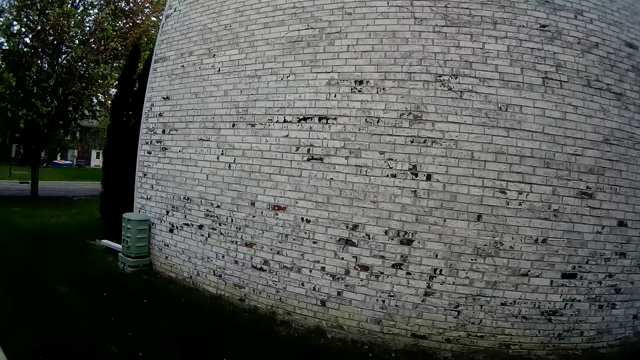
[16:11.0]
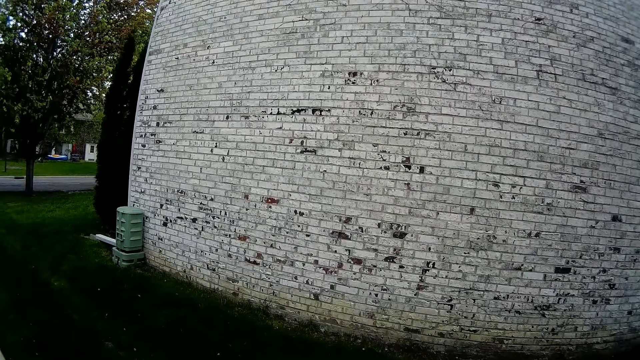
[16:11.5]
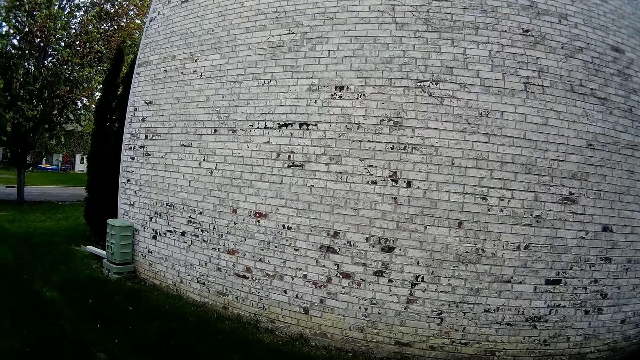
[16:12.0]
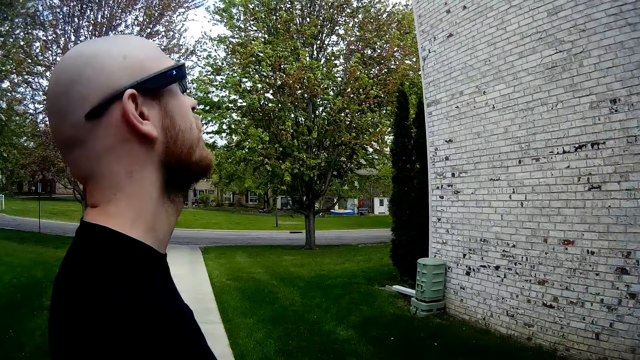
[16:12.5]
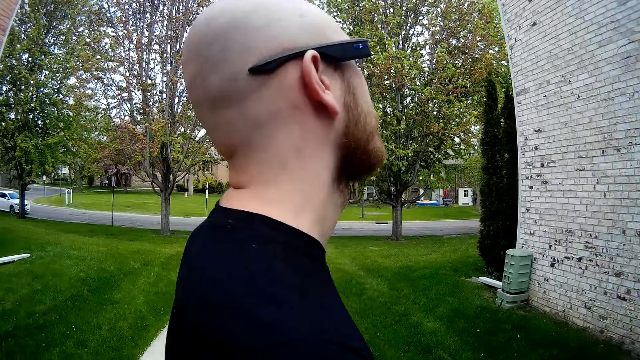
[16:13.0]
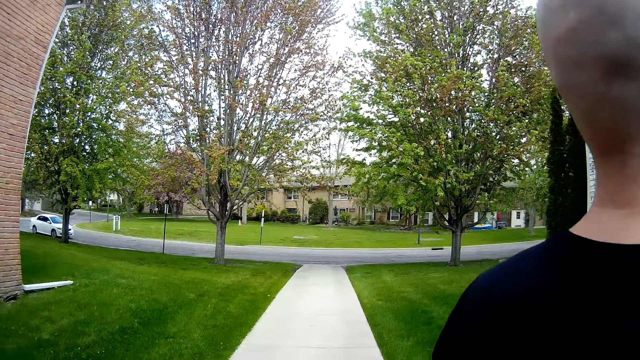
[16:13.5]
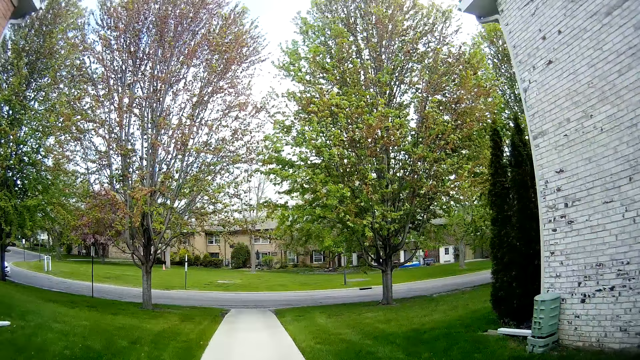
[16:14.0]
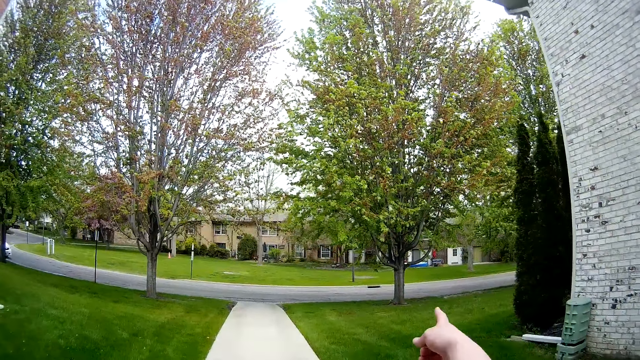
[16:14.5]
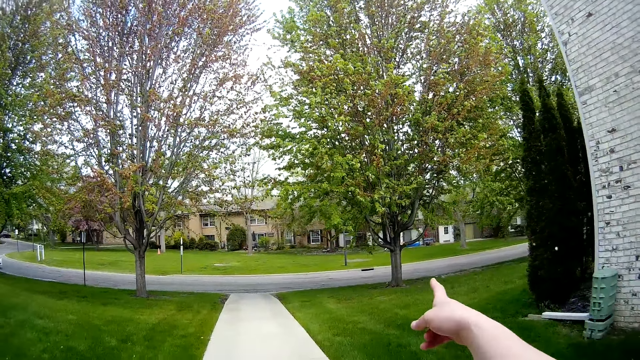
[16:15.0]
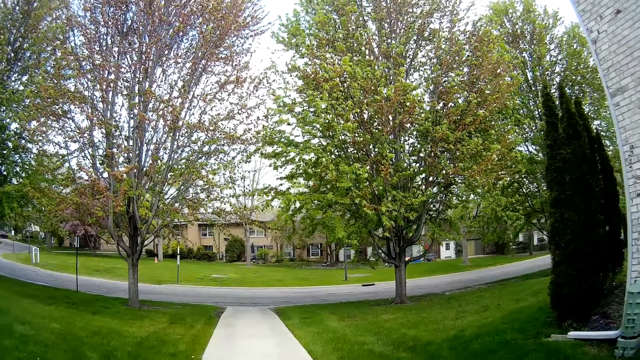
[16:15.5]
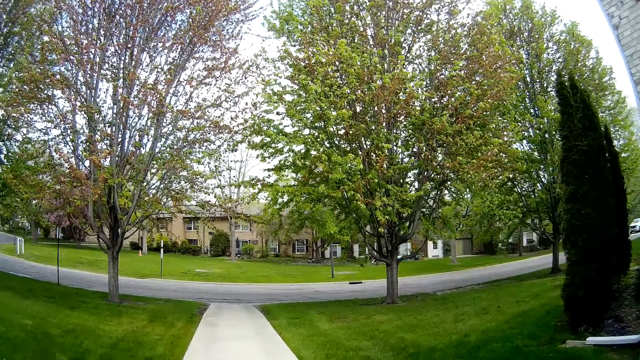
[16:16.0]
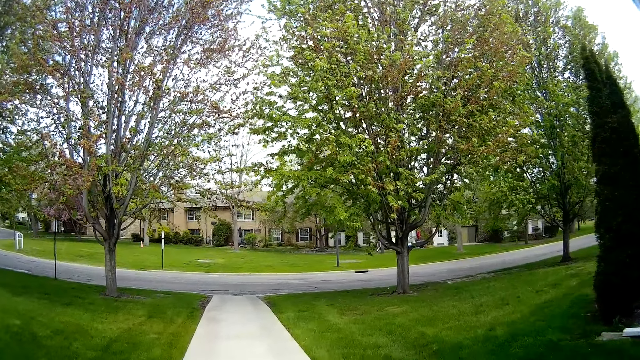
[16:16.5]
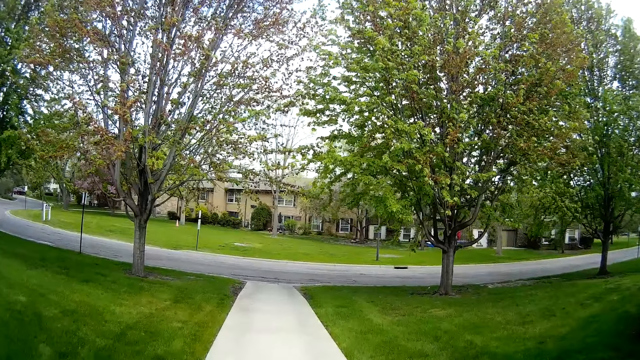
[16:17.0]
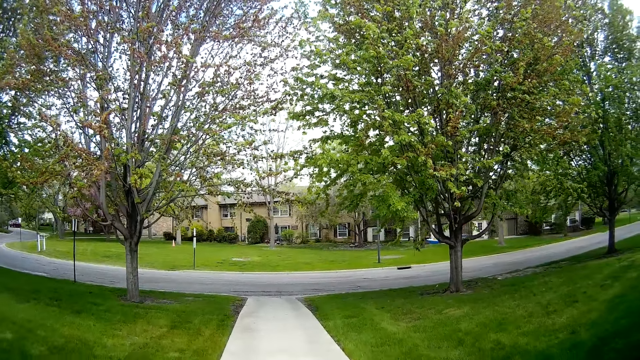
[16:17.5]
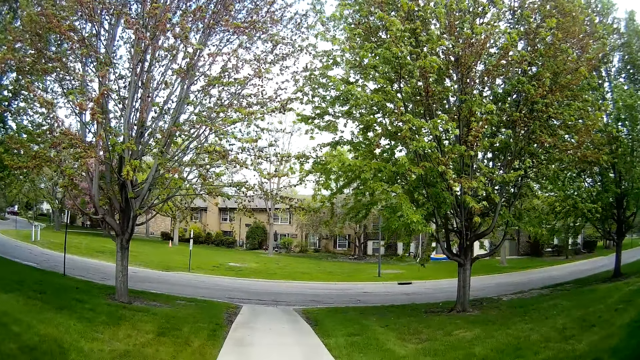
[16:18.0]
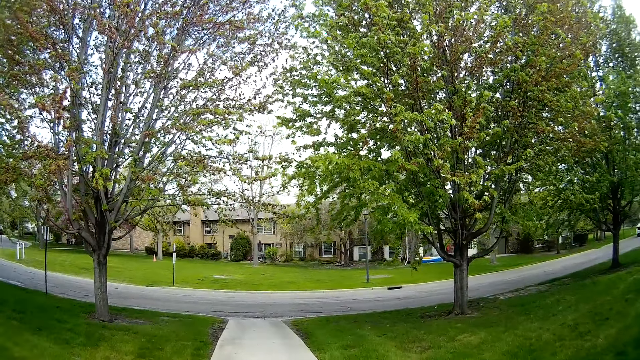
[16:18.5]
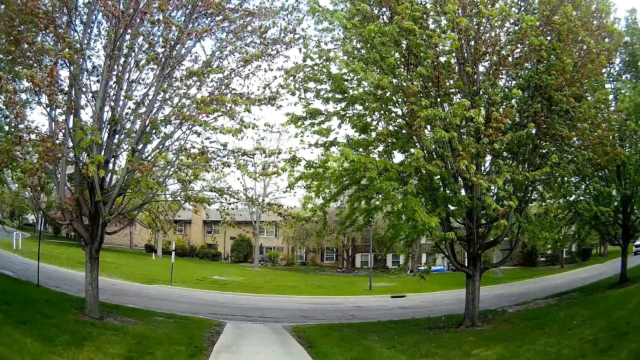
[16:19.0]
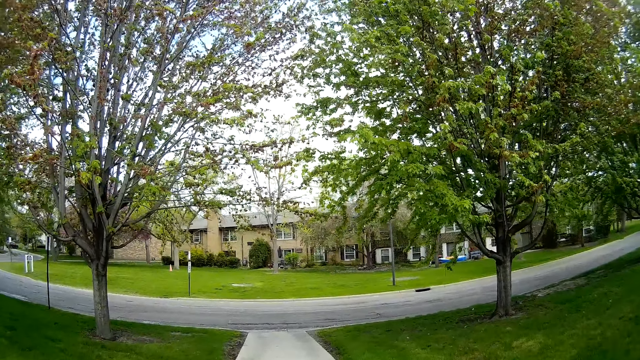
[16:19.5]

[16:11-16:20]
The camera wearer looks around. They point at the other side of the wall.

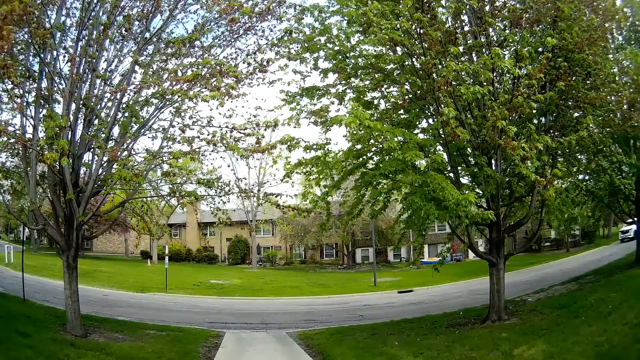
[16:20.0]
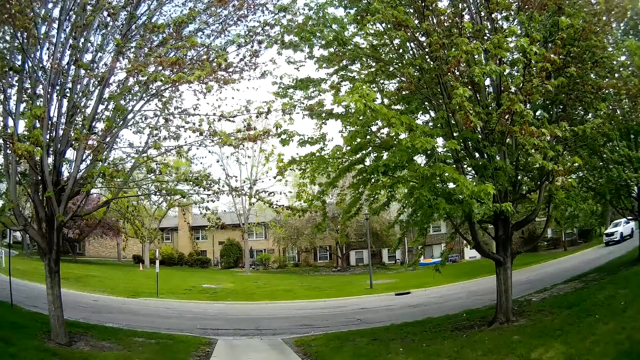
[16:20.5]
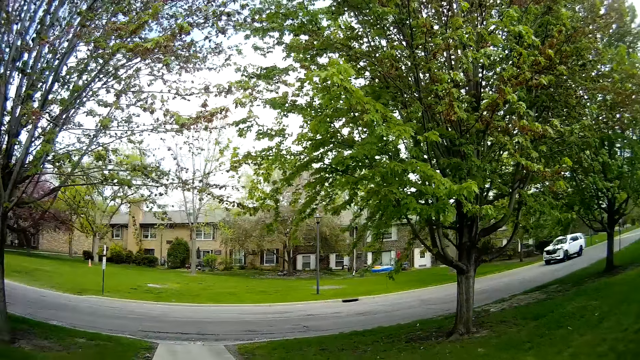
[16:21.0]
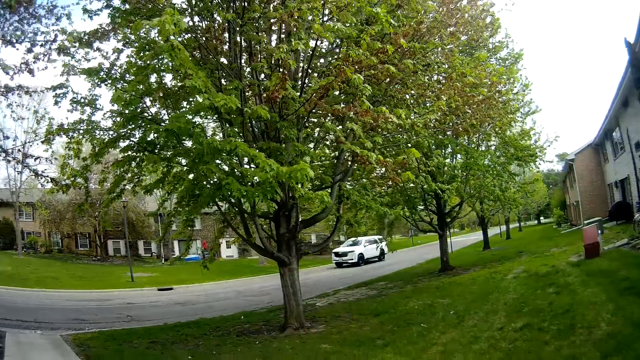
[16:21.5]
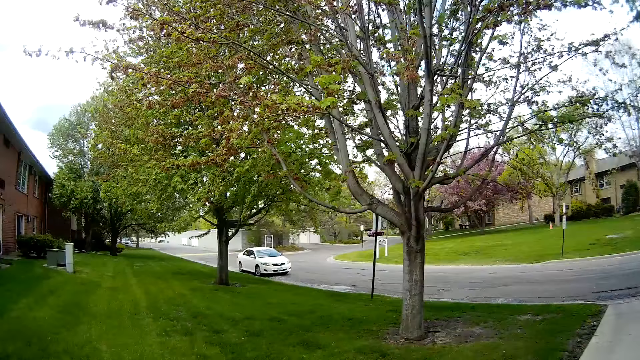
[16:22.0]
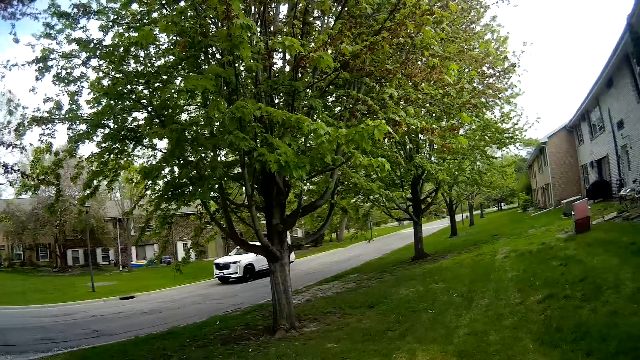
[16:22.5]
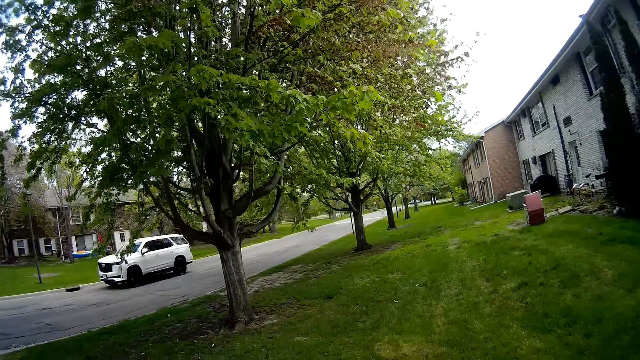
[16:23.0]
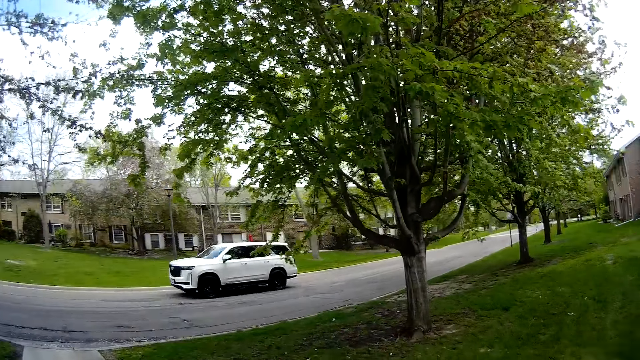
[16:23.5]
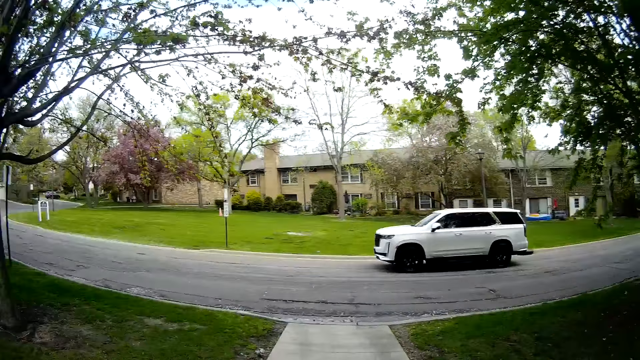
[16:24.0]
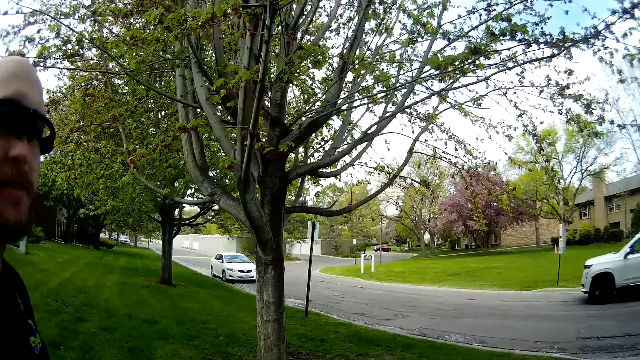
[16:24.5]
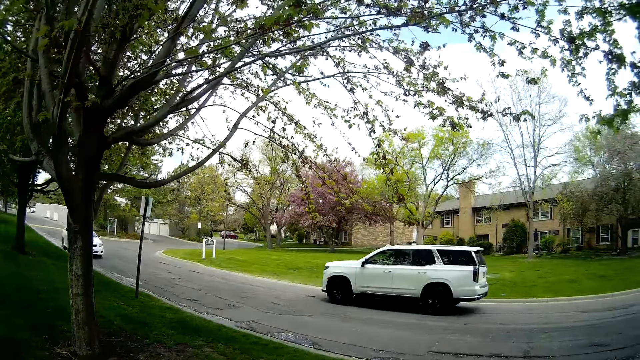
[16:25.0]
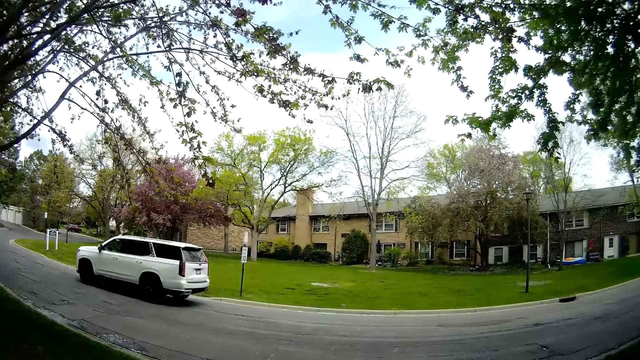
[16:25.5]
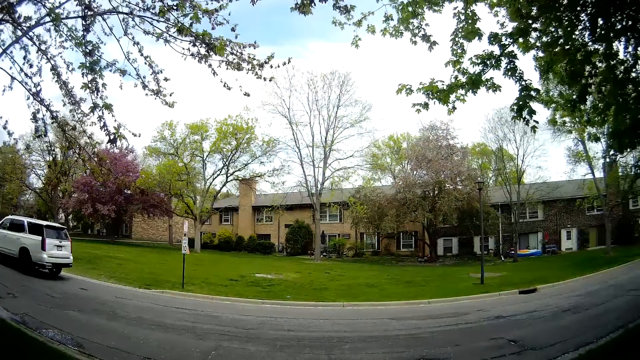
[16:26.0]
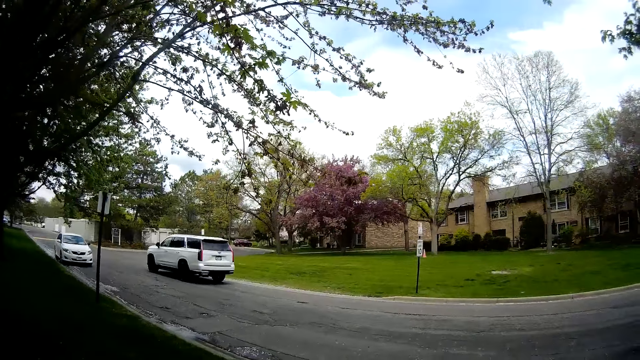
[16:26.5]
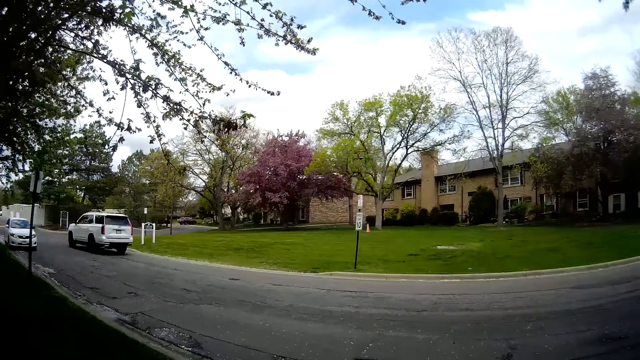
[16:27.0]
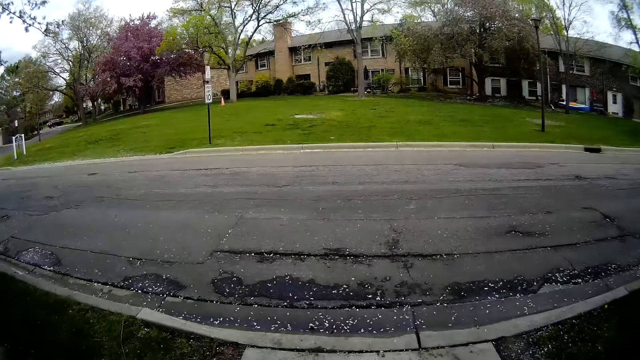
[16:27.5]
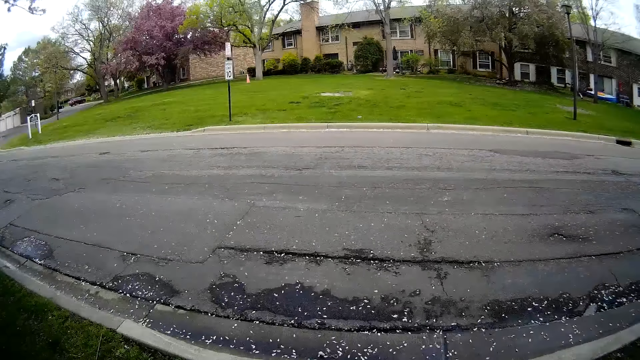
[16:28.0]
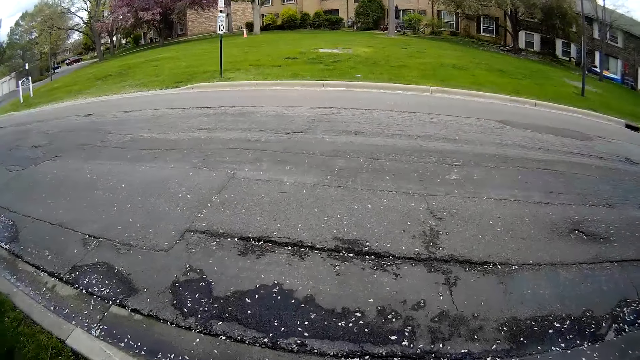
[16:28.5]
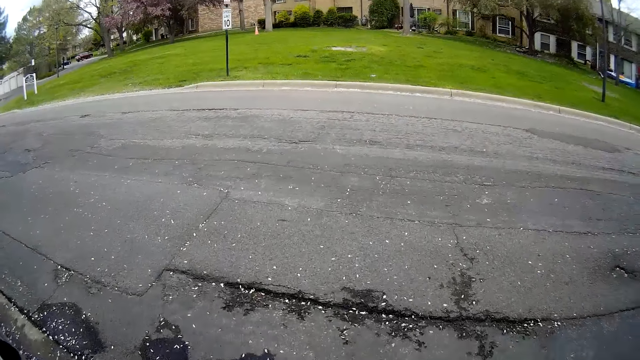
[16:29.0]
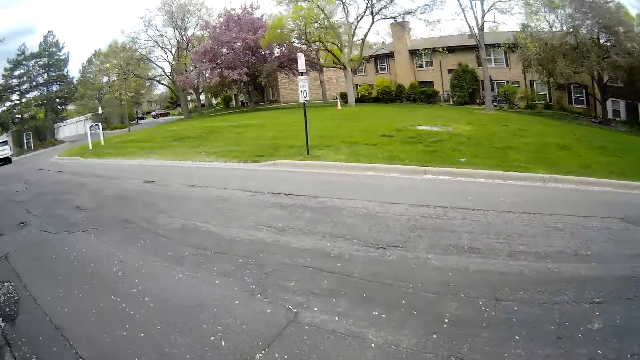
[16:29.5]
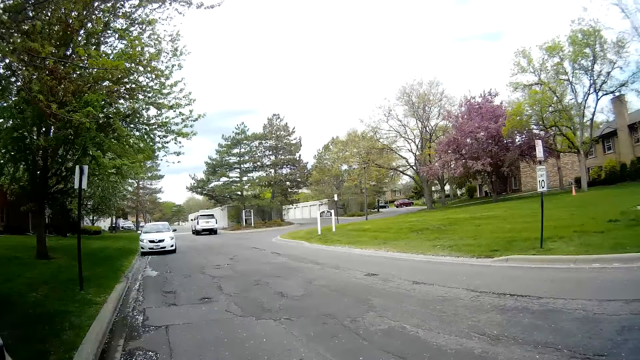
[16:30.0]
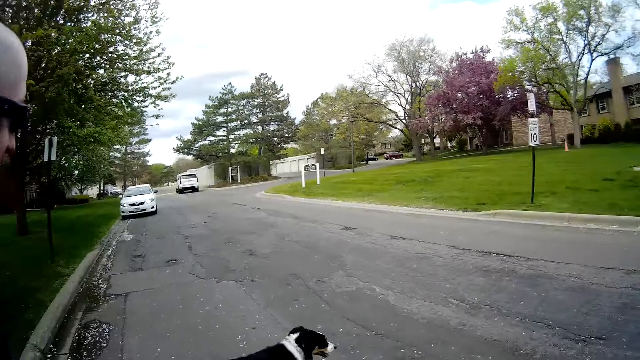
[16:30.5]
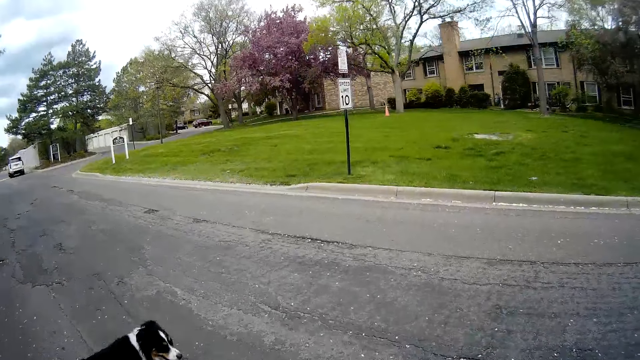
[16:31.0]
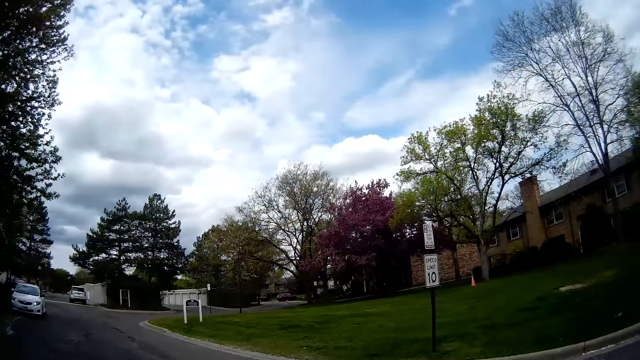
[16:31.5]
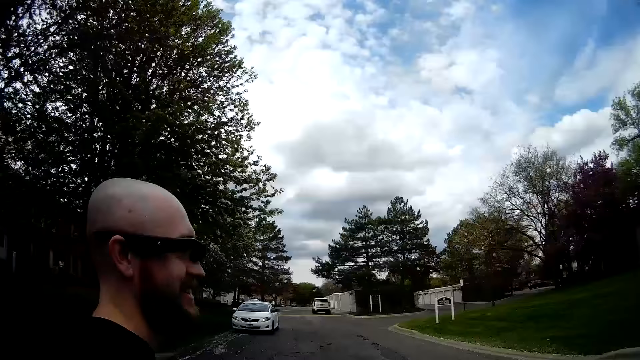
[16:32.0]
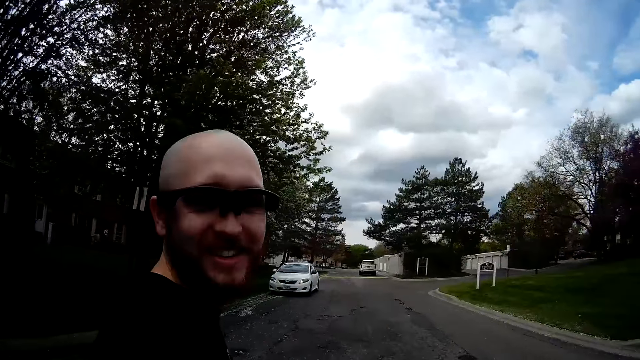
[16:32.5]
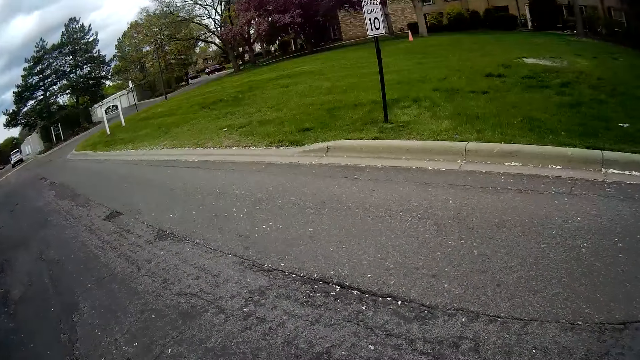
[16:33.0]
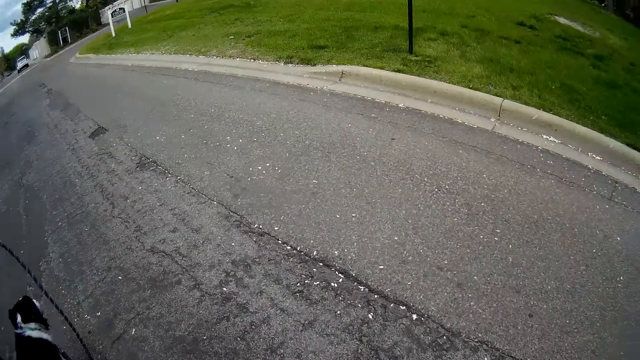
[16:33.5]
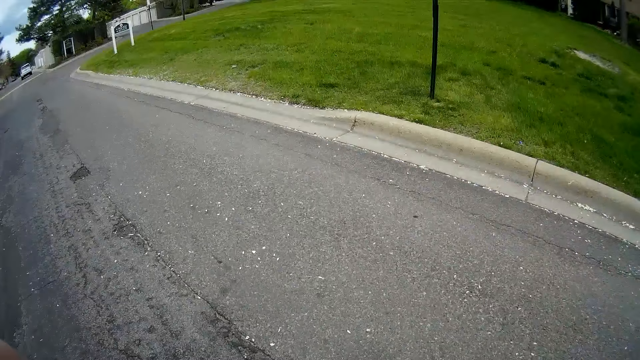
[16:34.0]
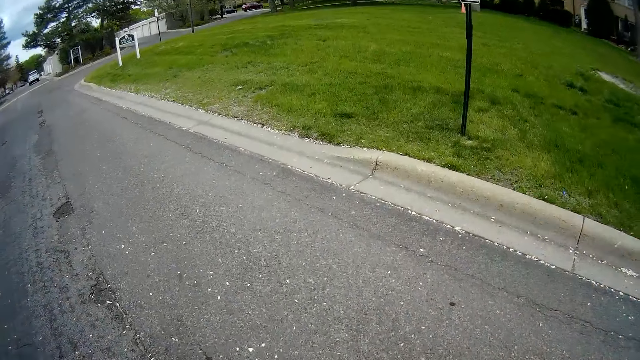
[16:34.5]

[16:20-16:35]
The camera wearer looks around. They look around repeatedly.
